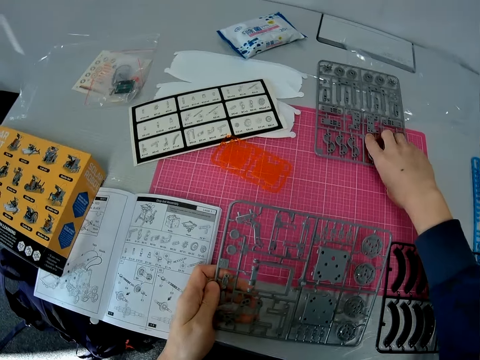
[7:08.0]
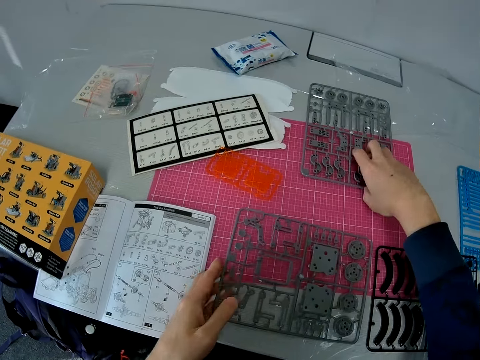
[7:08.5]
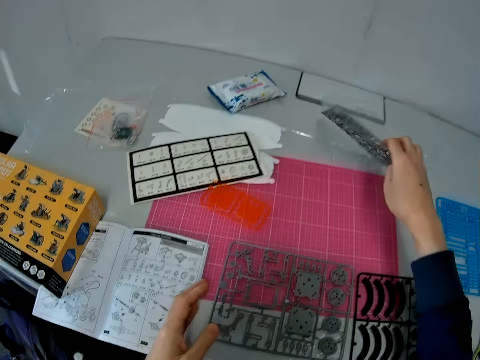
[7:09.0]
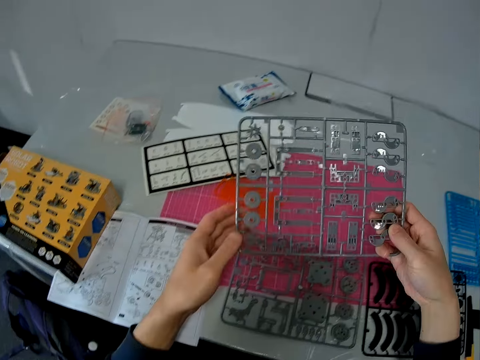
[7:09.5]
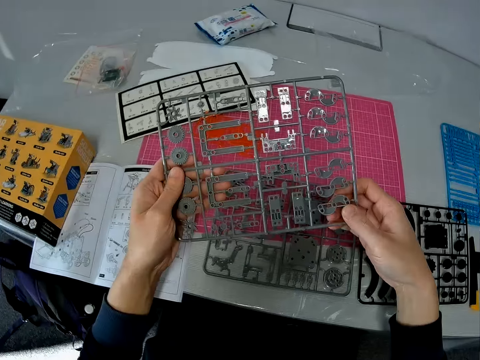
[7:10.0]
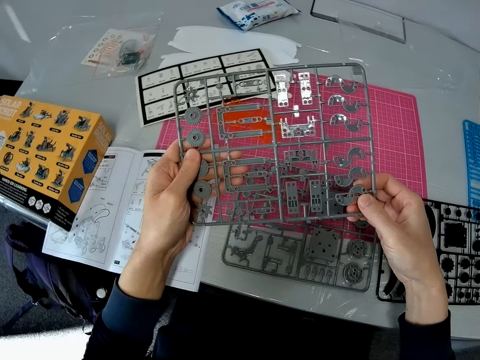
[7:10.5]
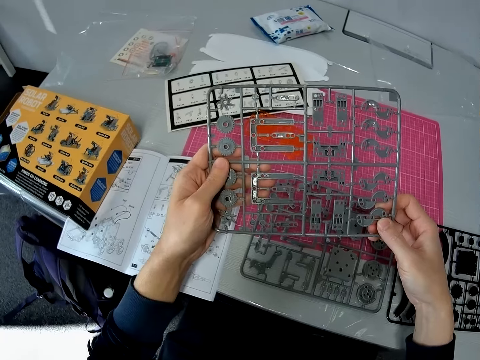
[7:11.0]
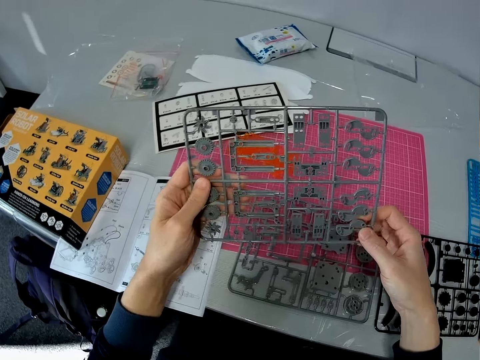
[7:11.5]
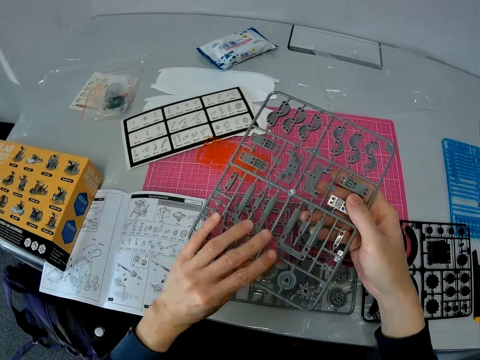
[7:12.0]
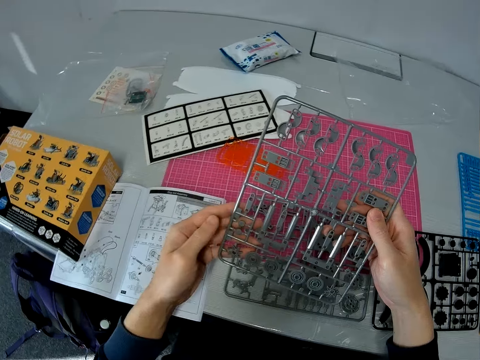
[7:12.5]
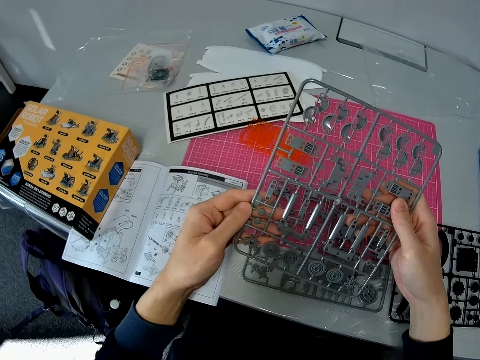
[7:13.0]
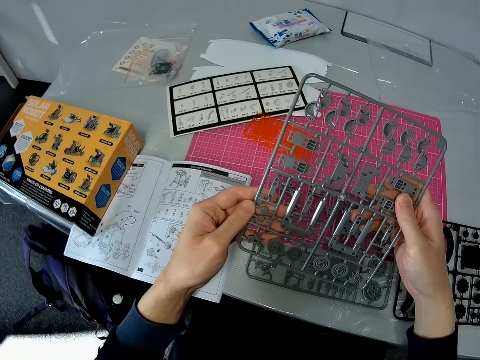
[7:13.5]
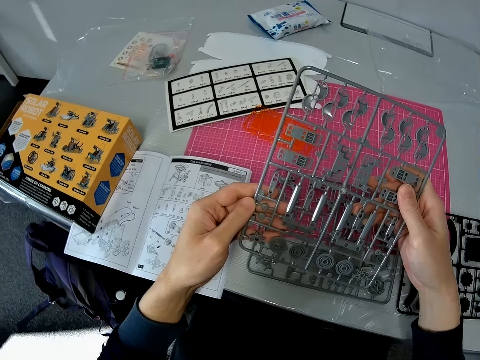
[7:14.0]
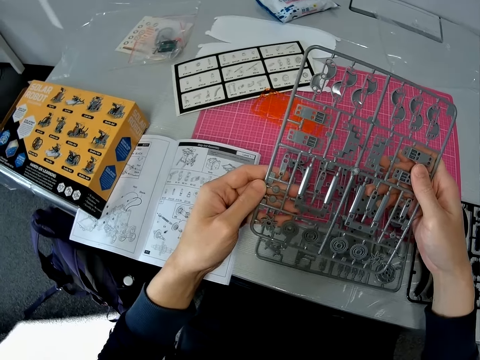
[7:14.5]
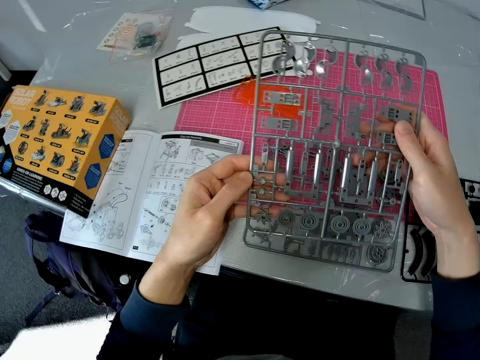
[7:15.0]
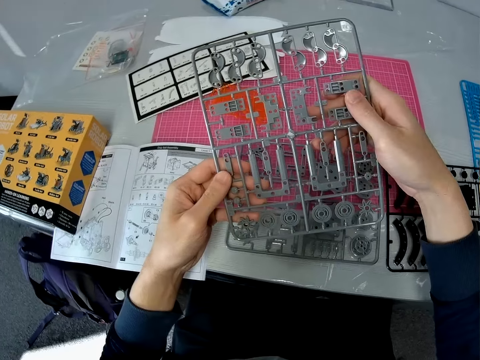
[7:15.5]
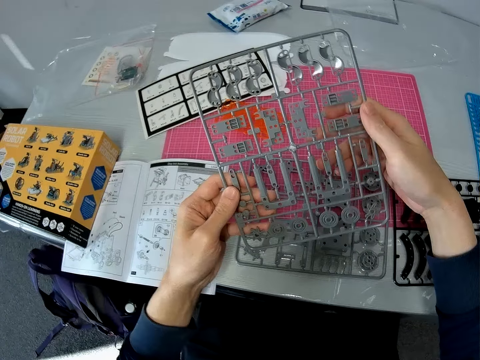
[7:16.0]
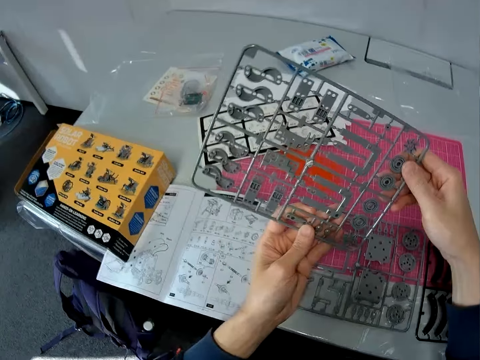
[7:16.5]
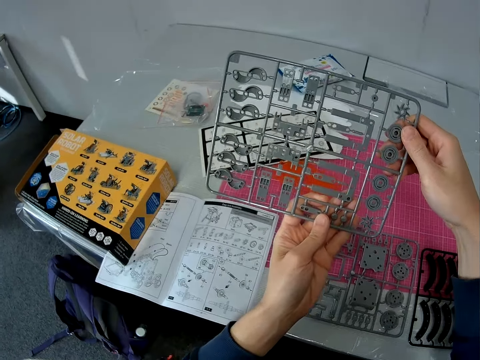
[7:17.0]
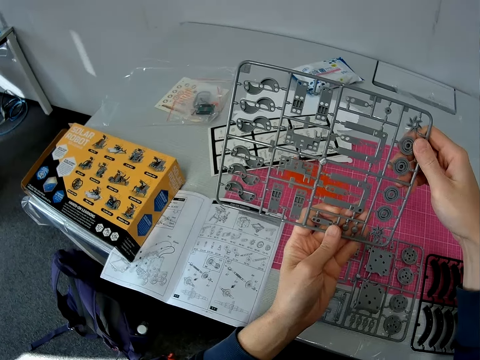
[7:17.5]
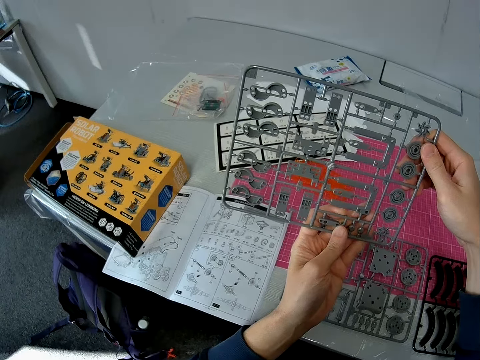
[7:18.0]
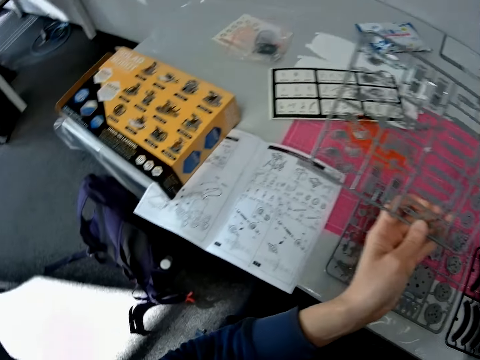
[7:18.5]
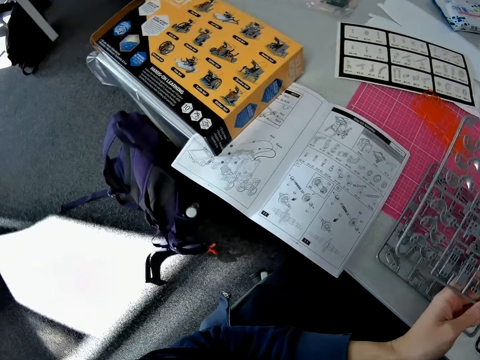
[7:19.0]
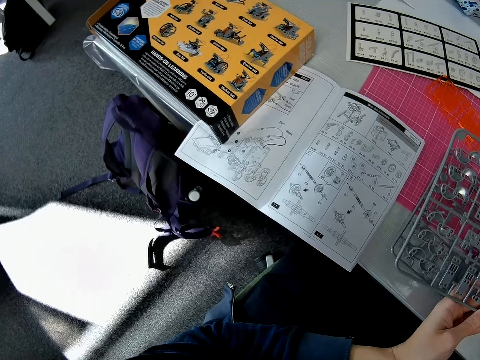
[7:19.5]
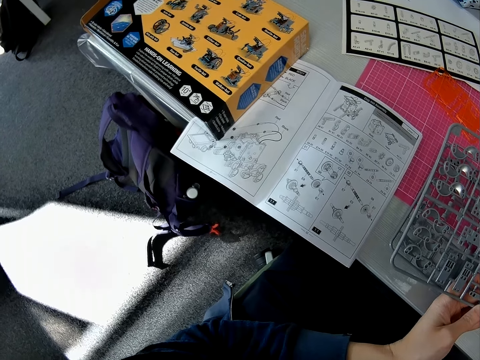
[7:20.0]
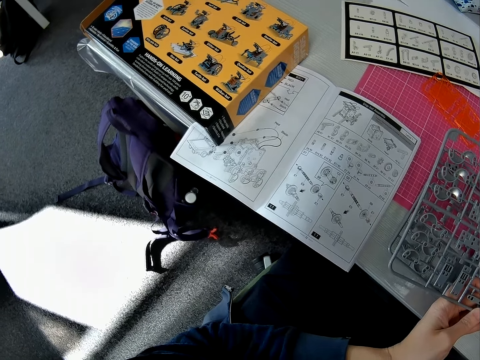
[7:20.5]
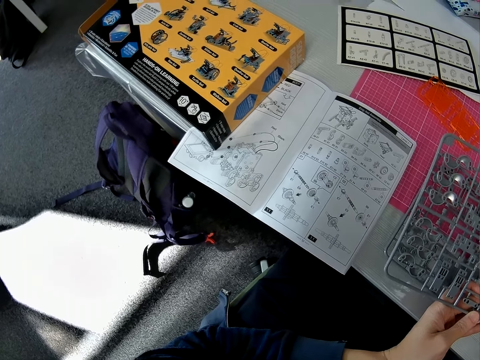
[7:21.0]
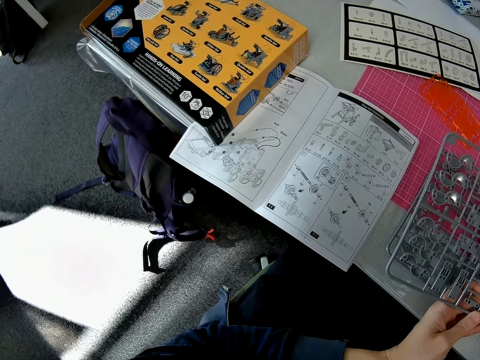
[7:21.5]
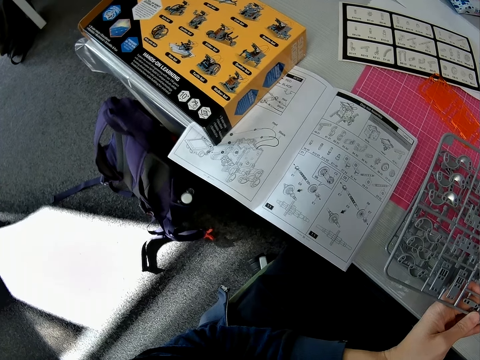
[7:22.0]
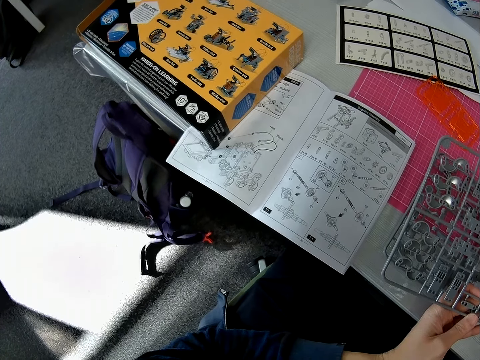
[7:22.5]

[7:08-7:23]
The camera wearer drops the ash plastic with his left hand. He picks up a solar robot model part from a cutting mat with his right hand. He flips the solar robot model part on hands. He looks at the solar robot model part on a hand. He flips the solar robot model part on a hand. He looks at a solar robot book manual on a table.

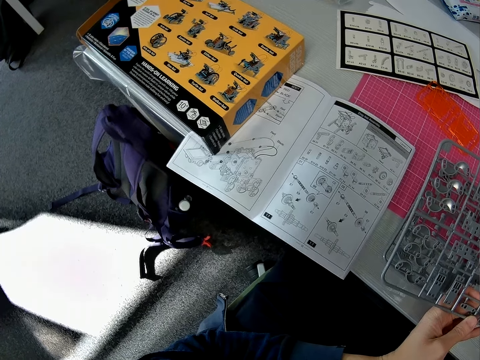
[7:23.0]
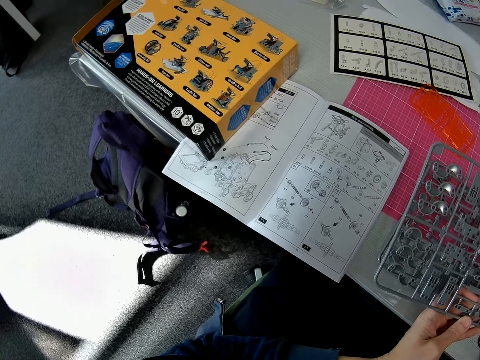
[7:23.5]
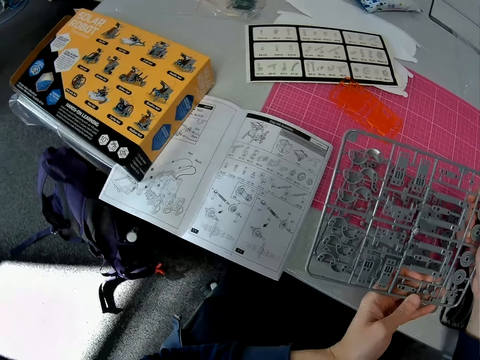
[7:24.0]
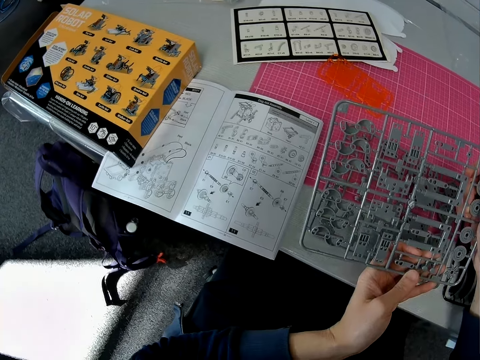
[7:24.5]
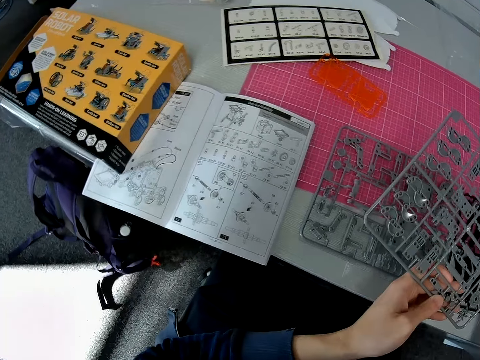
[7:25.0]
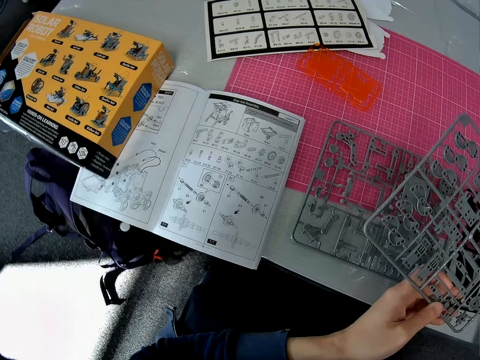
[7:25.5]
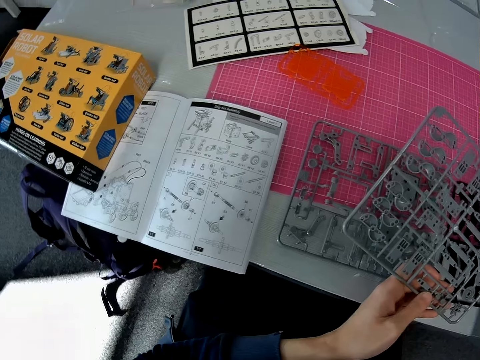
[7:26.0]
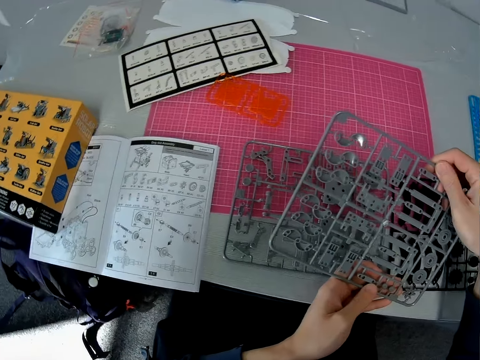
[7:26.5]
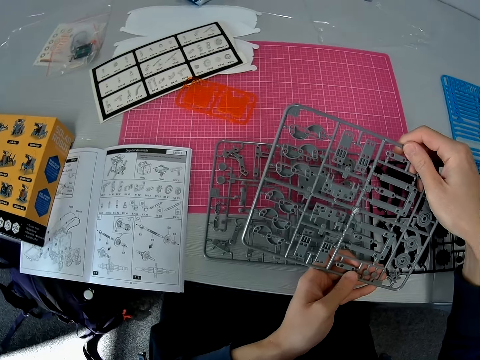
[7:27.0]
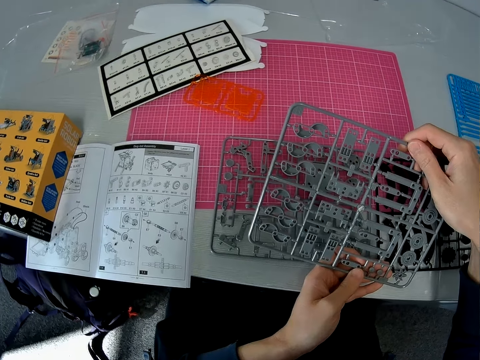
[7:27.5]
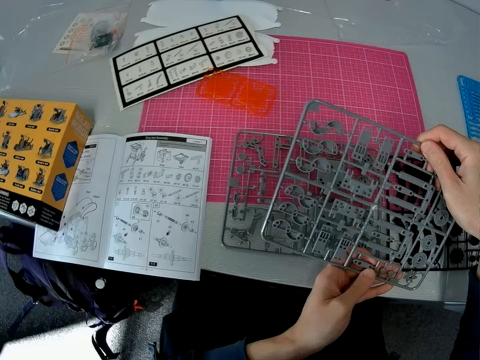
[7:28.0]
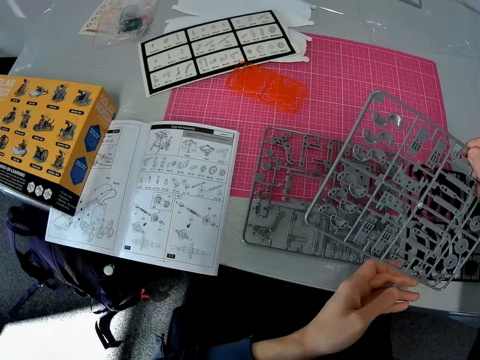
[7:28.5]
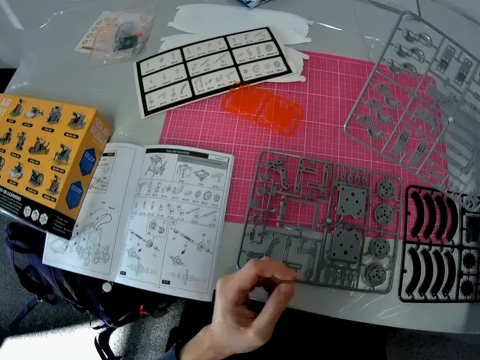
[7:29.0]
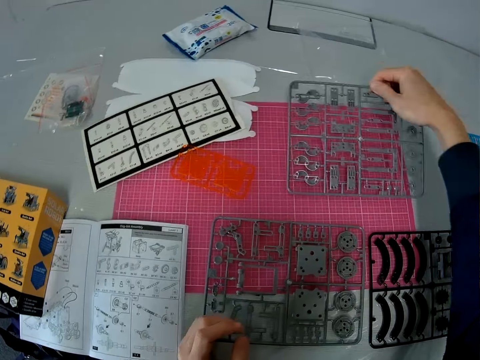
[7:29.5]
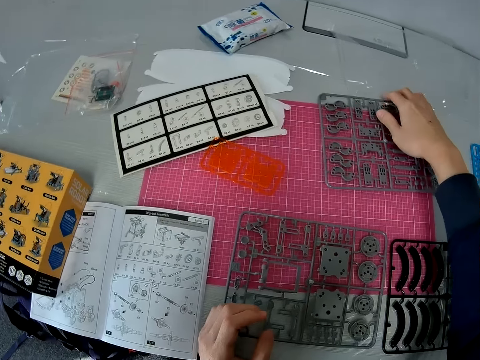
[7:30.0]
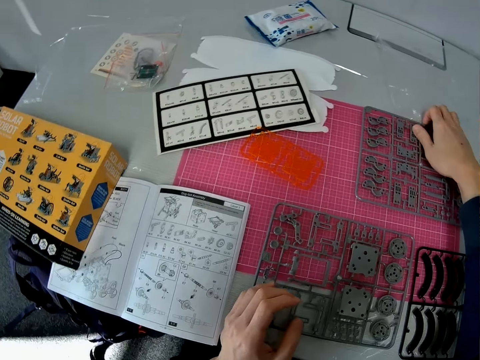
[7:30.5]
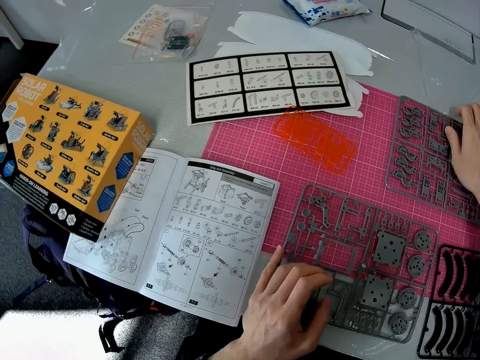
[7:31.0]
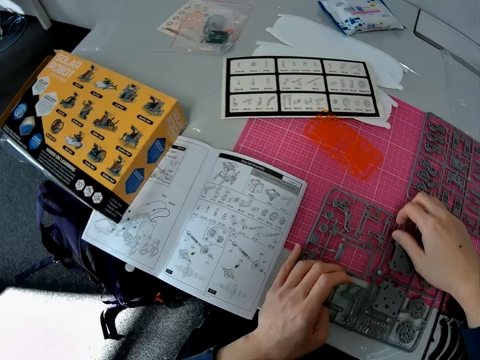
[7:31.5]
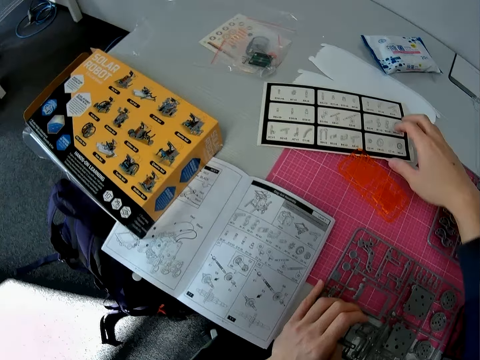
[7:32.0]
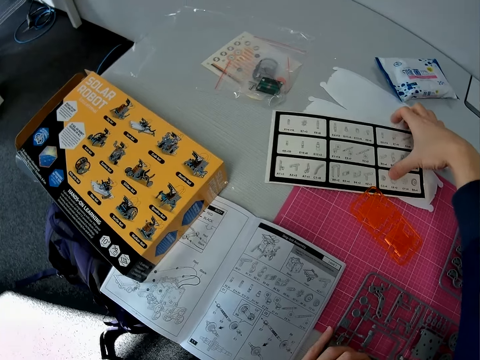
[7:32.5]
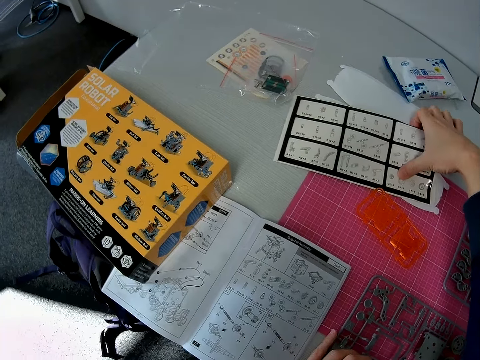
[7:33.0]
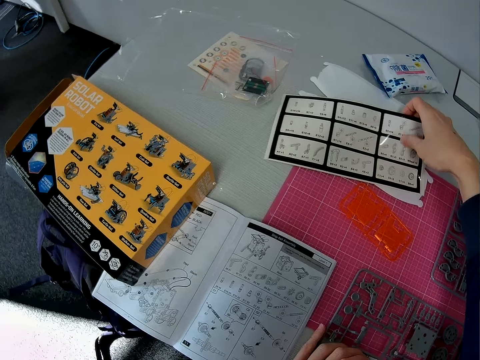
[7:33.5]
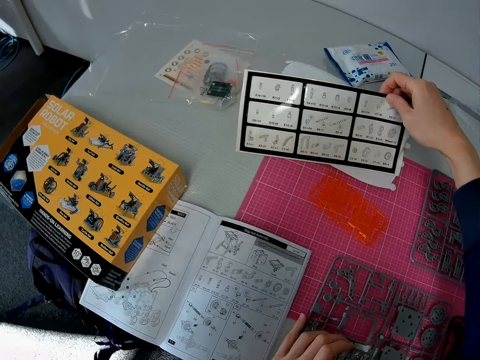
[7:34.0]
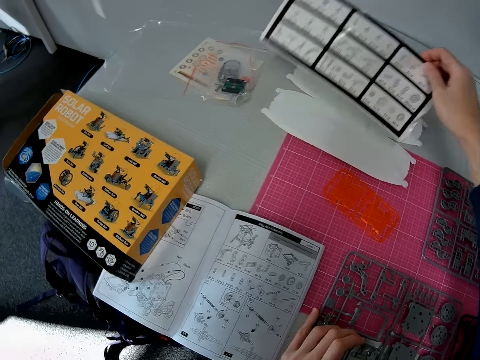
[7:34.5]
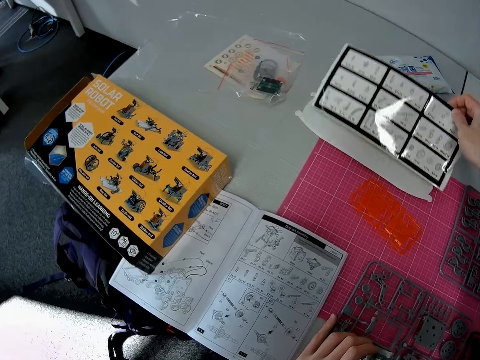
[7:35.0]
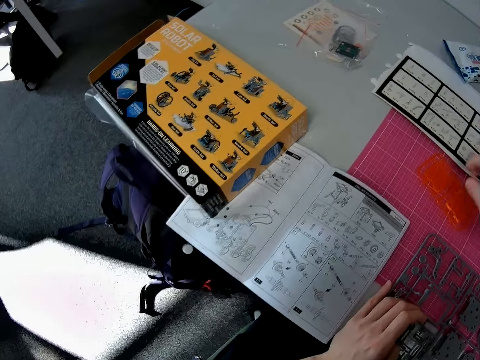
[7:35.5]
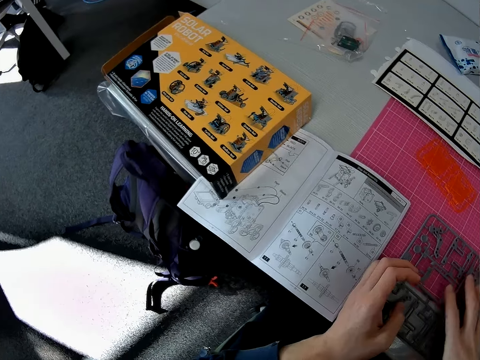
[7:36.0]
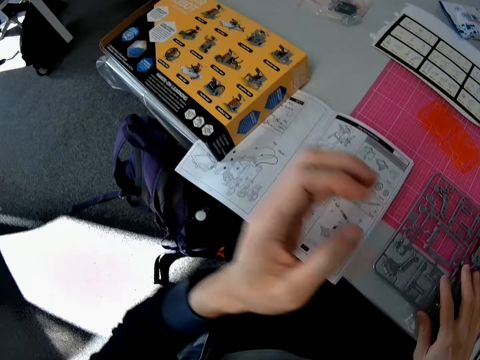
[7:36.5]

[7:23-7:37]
The camera wearer holds a solar robot model part with hands. He drops the ash plastic on the table with his right hand. He adjusts the ash plastic with his right hand. He picks up paper from the table. He moves a piece of paper from a cutting mat. He drops the paper on the table.
